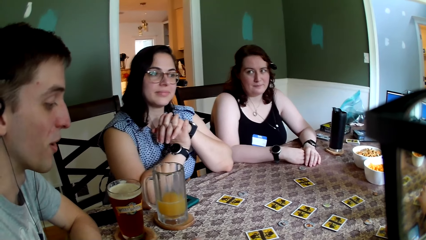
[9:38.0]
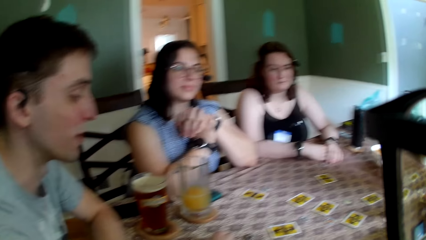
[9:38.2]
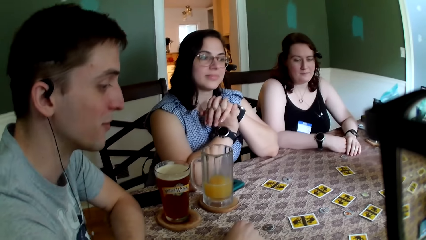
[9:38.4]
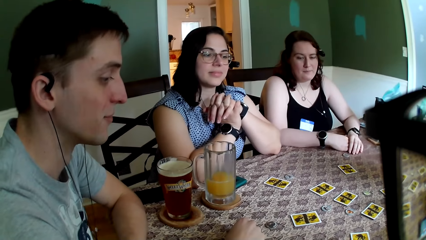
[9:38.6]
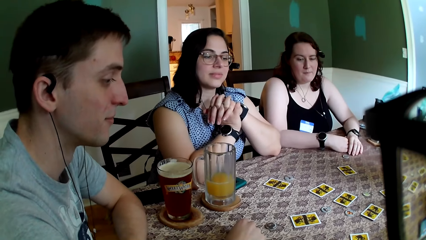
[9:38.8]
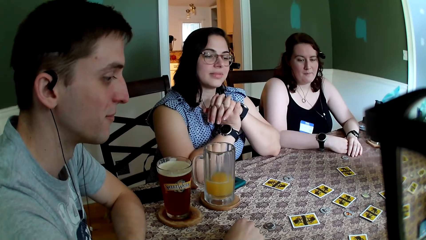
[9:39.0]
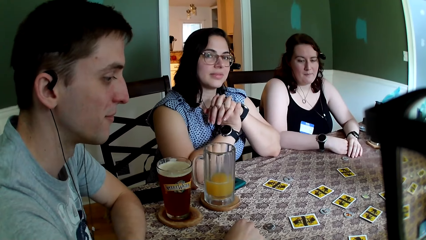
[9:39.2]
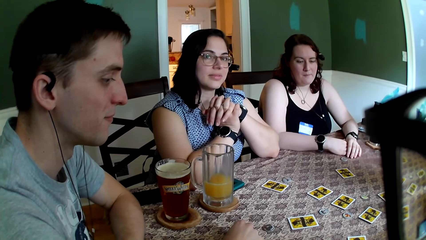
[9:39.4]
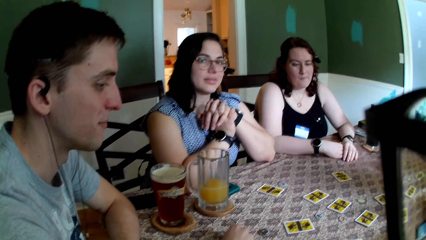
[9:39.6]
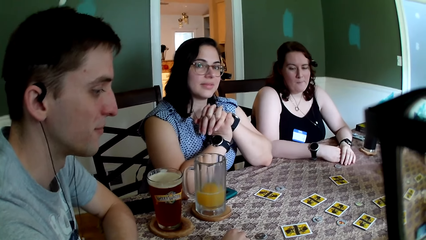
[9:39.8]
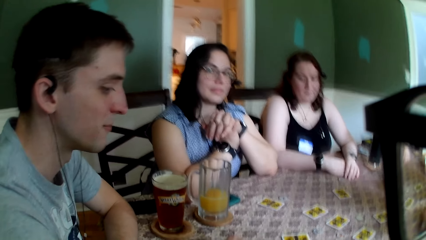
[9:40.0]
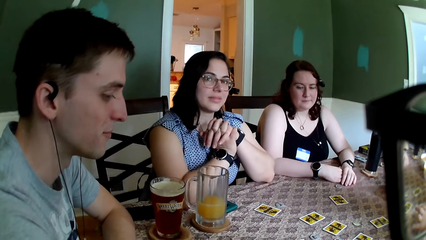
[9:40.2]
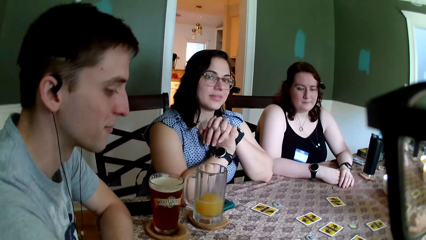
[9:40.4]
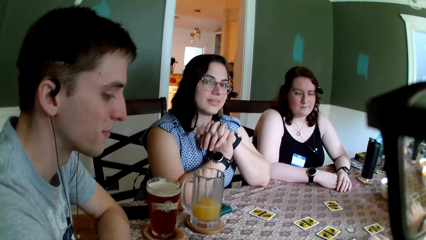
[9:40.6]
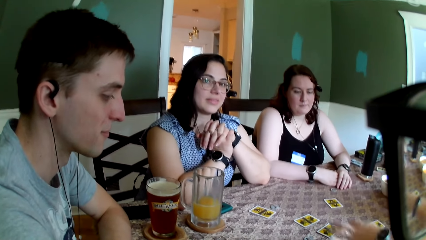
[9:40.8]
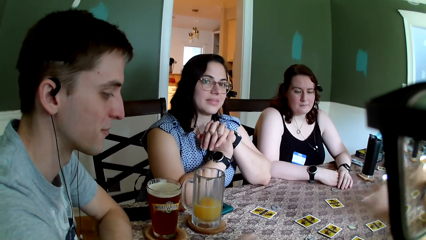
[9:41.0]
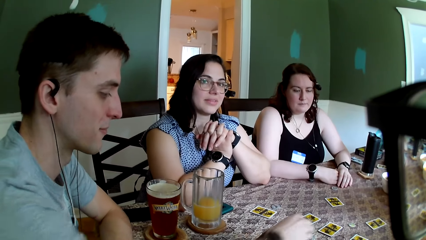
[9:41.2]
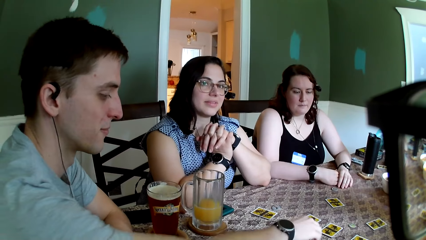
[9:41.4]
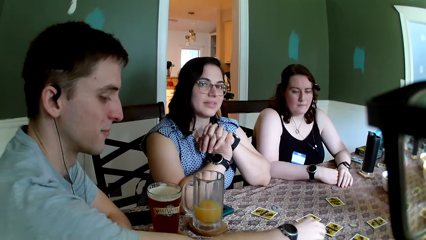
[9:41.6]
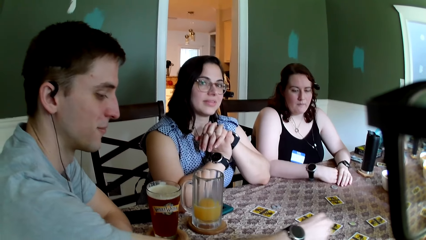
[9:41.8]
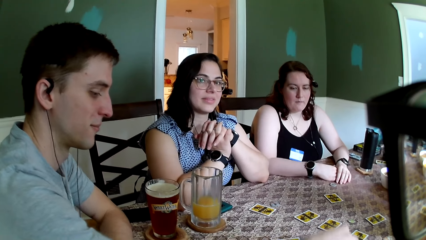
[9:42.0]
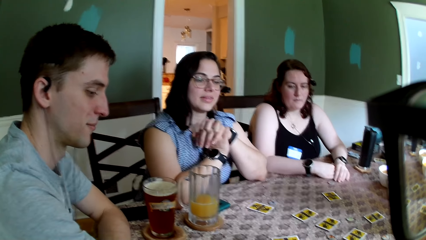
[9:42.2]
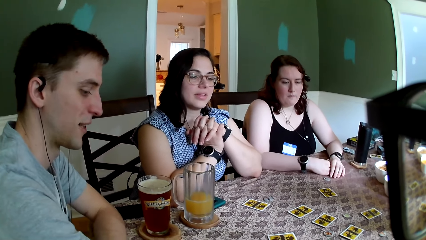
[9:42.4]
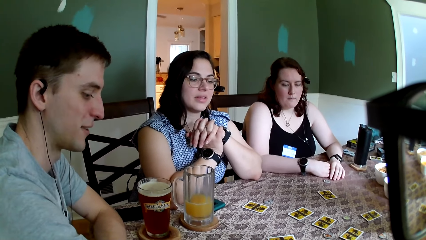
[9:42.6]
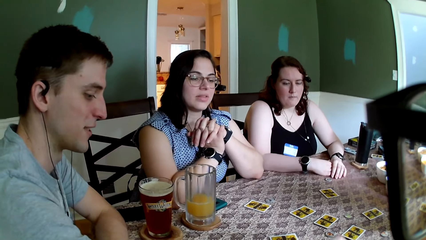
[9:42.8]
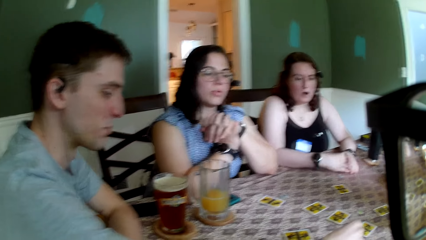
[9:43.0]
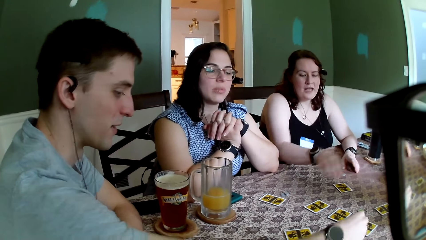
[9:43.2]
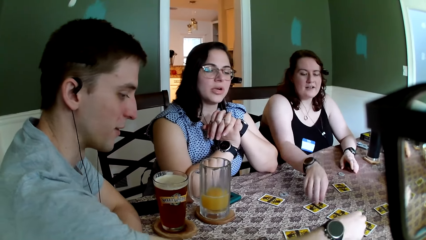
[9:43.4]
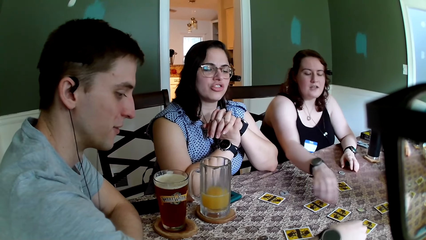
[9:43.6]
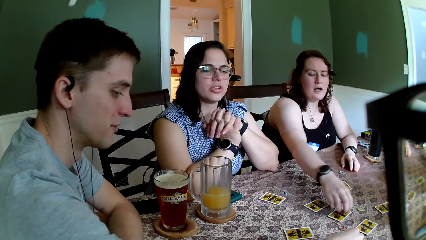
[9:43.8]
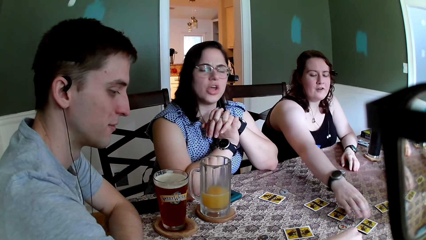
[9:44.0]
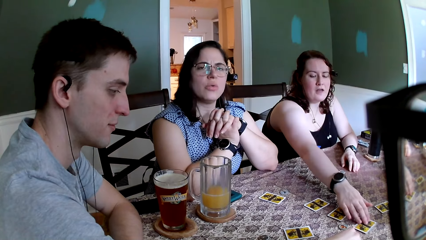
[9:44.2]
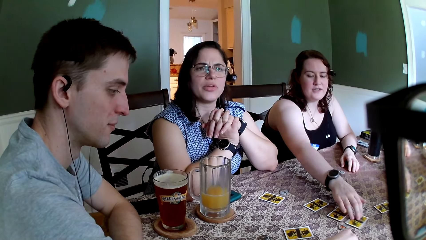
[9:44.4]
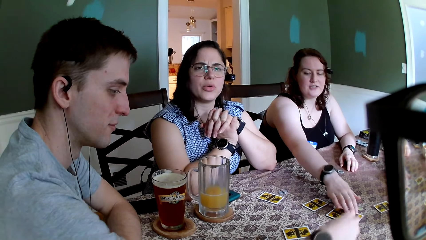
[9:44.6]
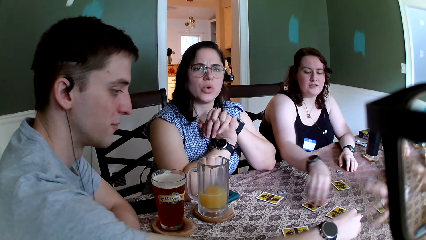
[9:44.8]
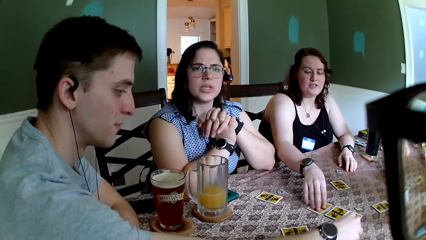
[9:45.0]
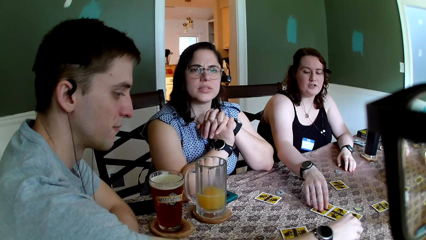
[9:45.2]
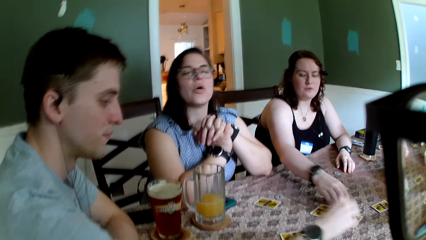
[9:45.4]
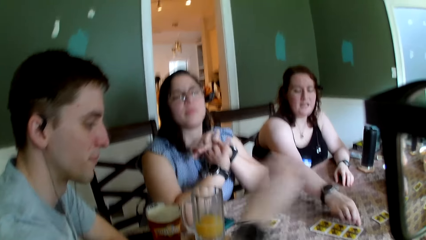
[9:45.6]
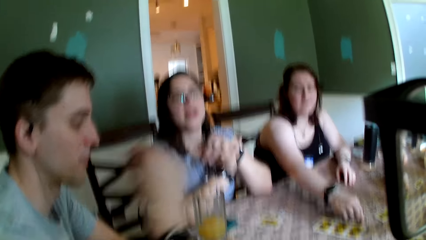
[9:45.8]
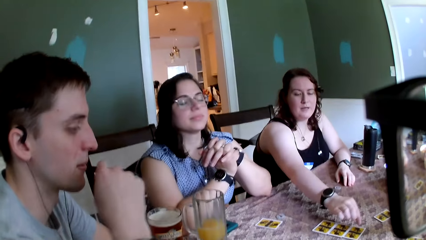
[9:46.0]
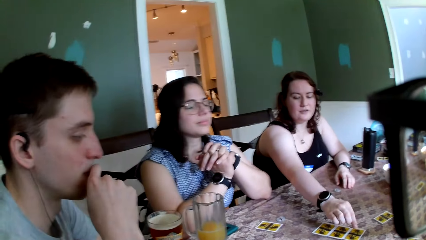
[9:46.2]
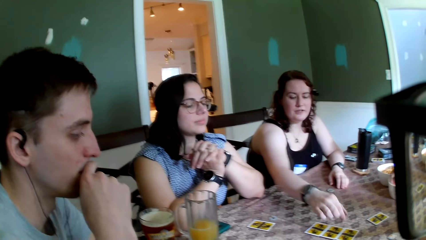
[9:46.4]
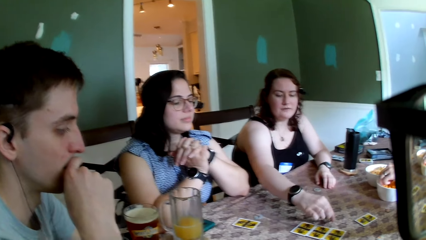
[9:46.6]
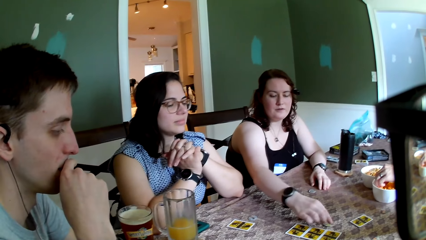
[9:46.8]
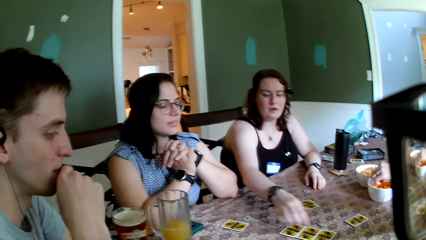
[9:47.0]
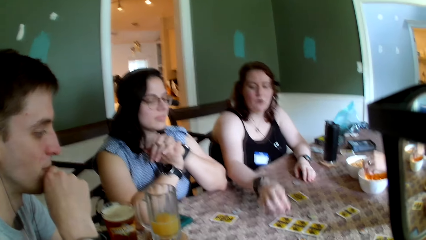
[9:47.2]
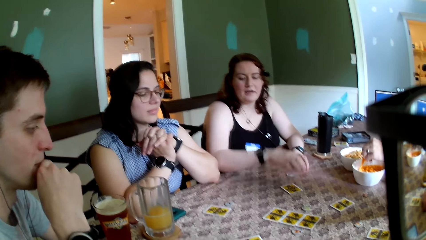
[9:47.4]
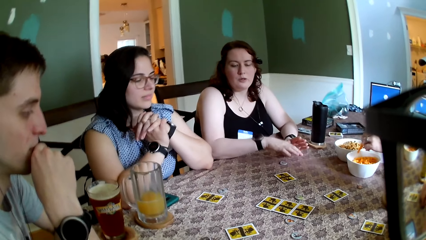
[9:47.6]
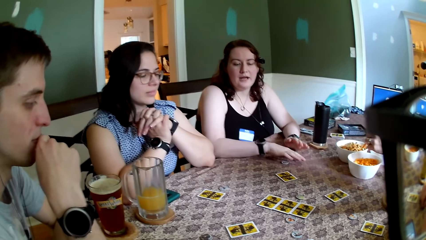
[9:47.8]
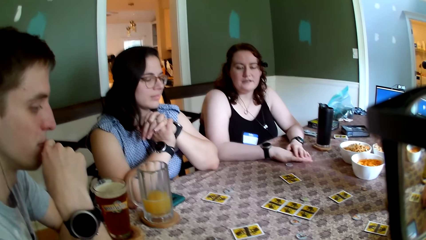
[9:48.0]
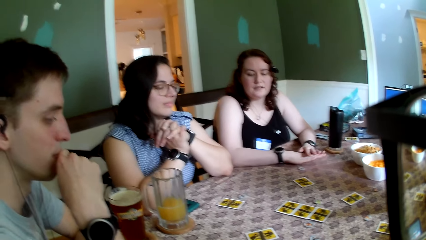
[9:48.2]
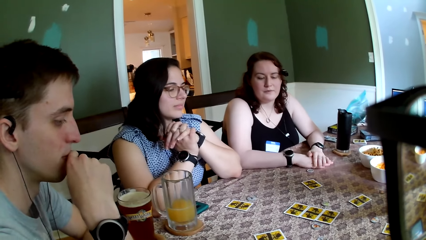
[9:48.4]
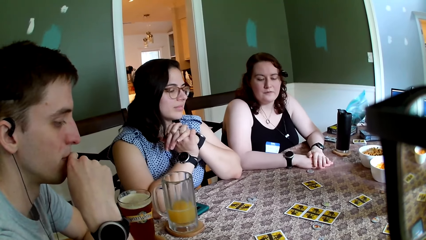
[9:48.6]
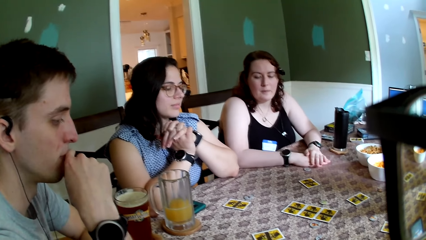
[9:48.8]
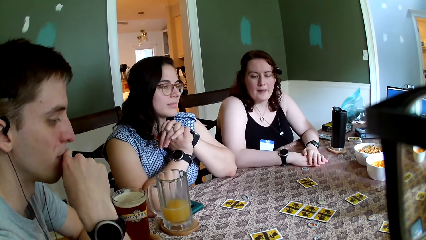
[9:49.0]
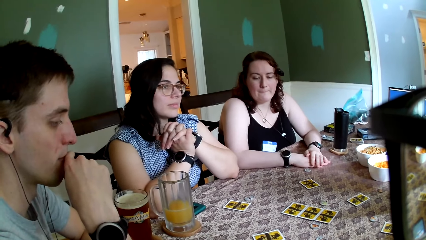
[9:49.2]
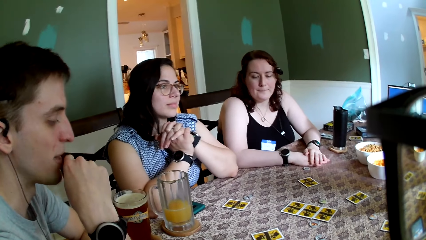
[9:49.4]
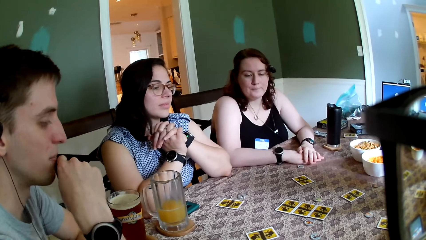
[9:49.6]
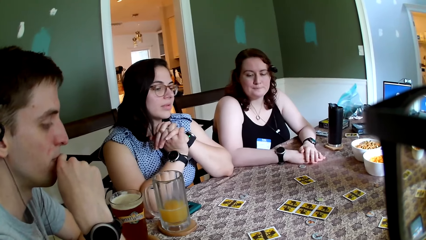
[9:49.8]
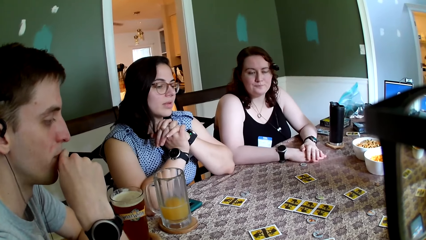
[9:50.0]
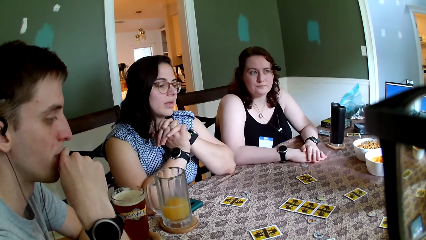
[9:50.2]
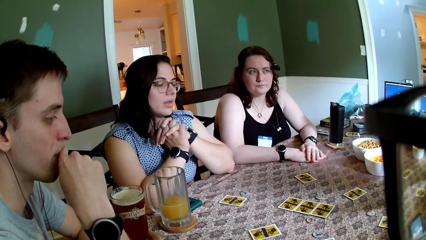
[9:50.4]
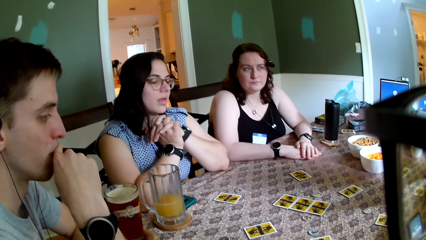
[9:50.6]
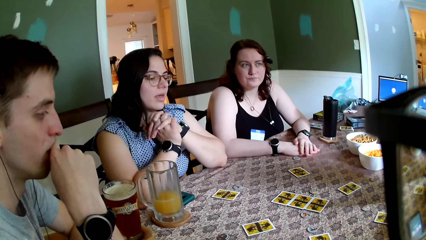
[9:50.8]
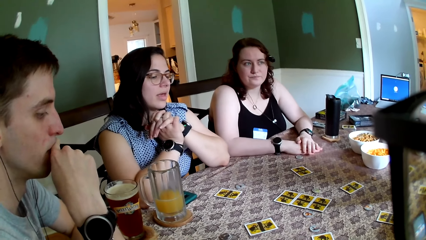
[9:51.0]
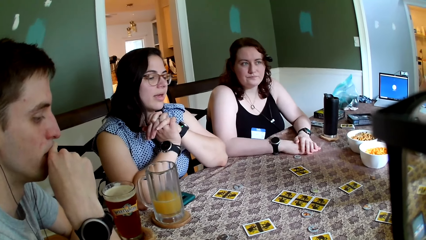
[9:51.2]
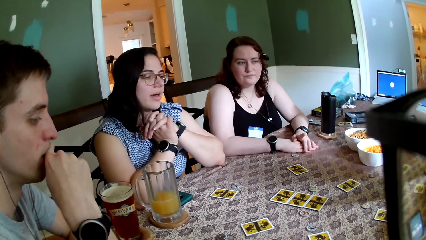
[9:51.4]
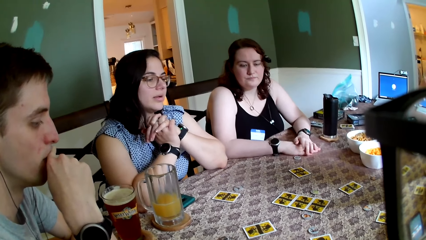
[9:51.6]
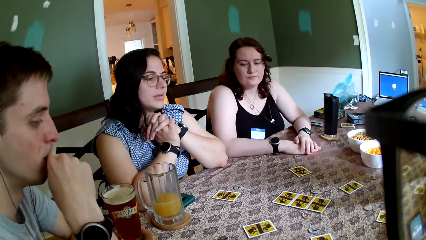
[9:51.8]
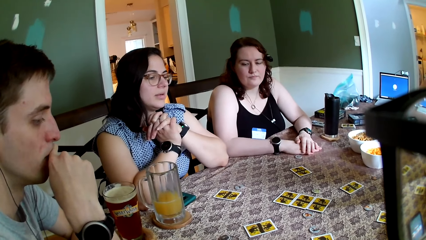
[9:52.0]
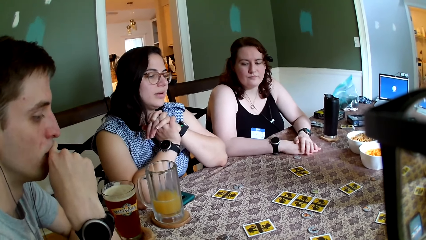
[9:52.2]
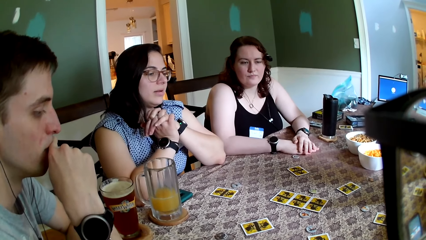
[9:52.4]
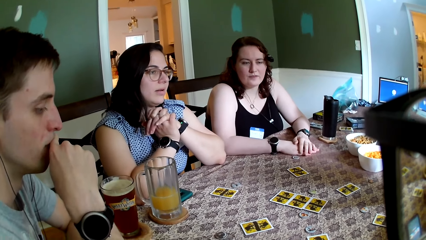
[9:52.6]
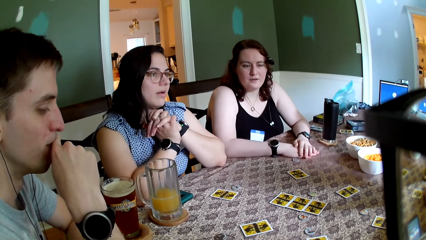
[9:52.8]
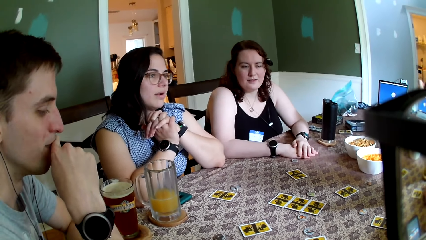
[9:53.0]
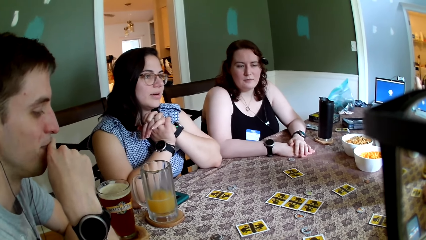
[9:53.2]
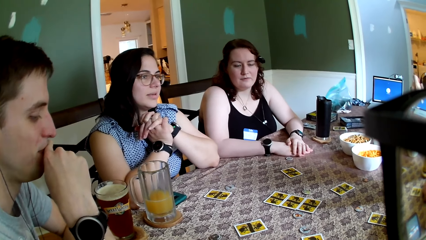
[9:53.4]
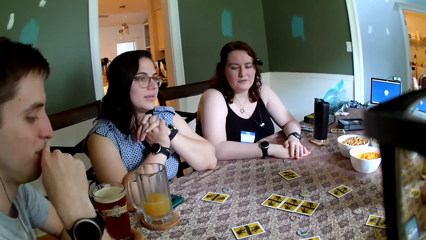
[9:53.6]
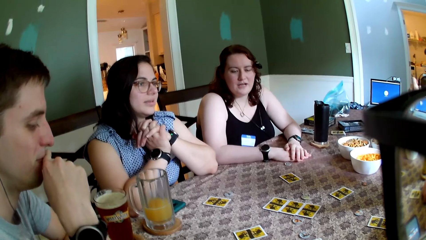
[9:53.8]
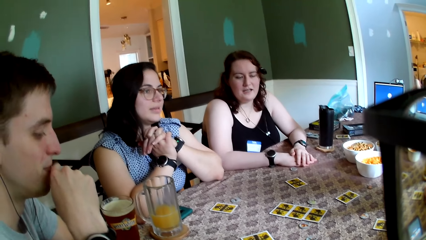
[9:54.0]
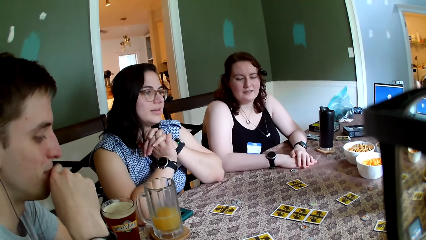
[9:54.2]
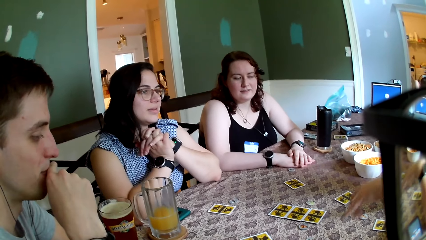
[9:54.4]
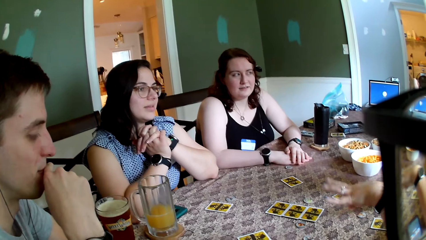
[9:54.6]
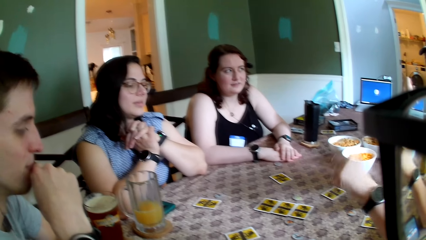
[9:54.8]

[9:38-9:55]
The camera wearer stares at a man. Another man picks up the token on the table with his right hand. The first man inspects the cards. The other man drops the token on the table with his right hand. A woman moves some cards on the table with her right hand. A lady interacts with the crowd. Another man picks chips from the bowl on the table with his right hand. The camera wearer stares at the table.
